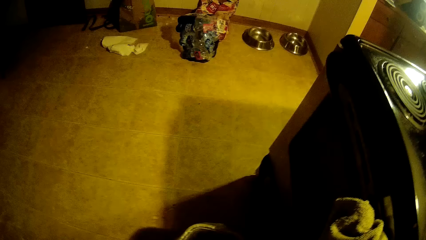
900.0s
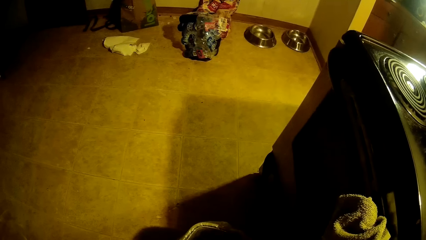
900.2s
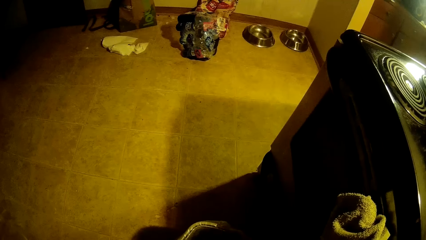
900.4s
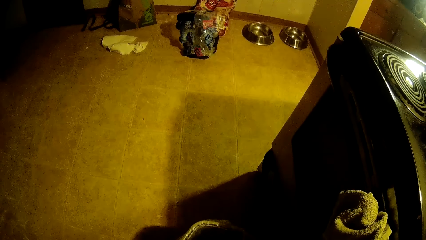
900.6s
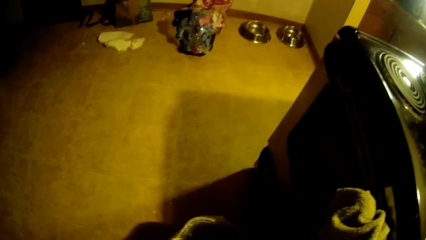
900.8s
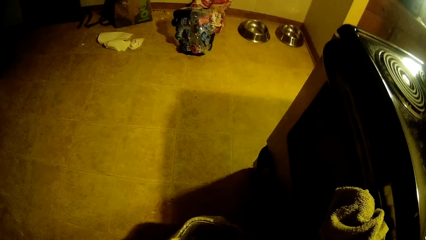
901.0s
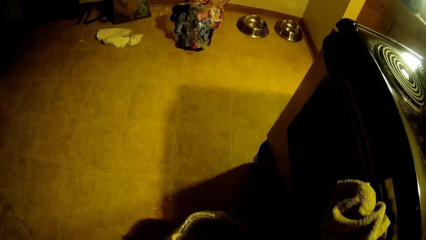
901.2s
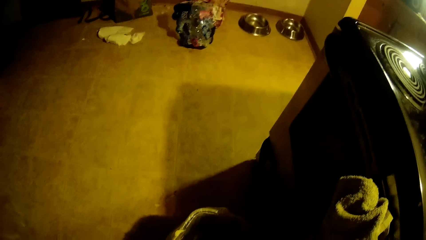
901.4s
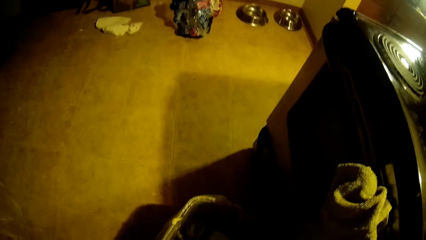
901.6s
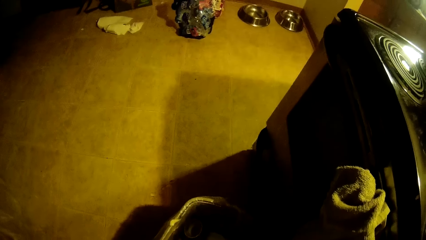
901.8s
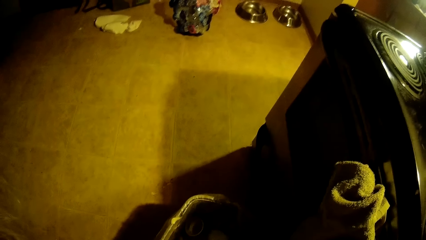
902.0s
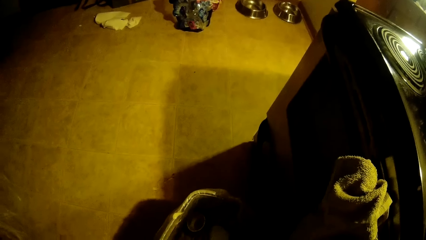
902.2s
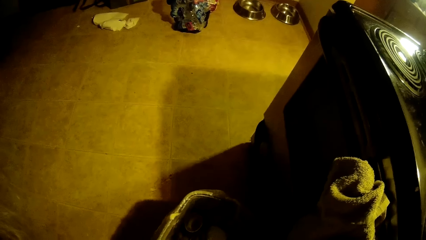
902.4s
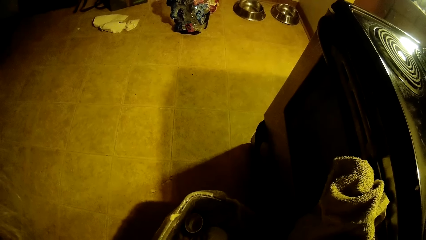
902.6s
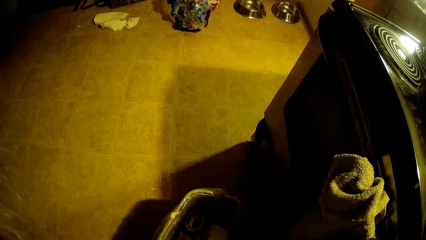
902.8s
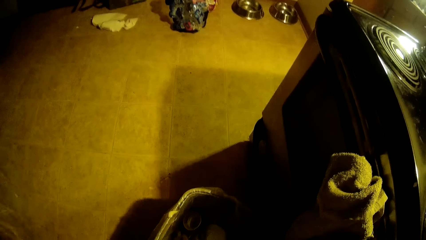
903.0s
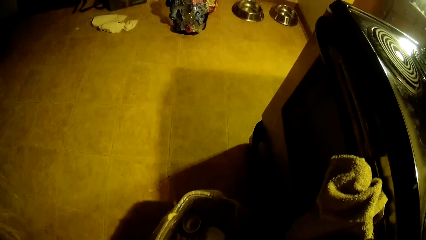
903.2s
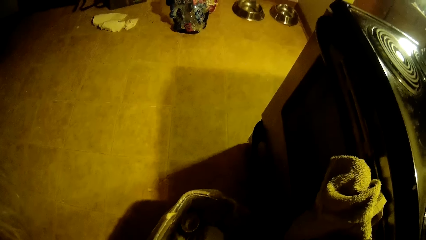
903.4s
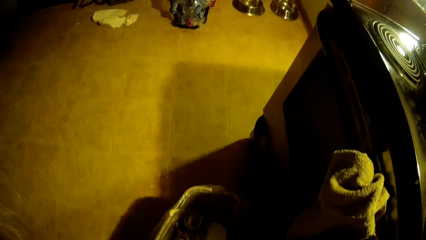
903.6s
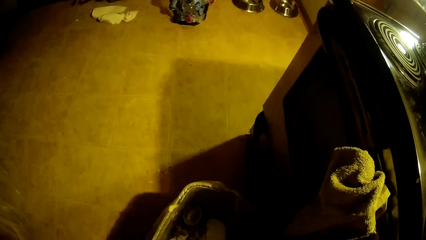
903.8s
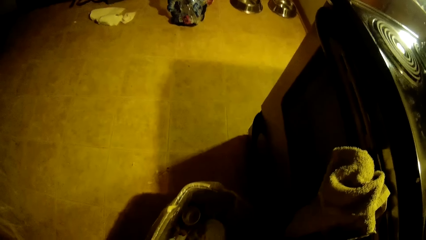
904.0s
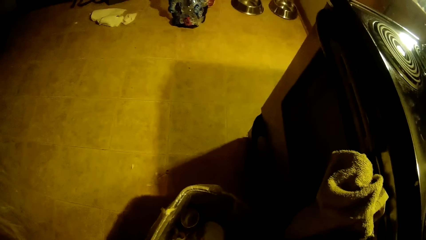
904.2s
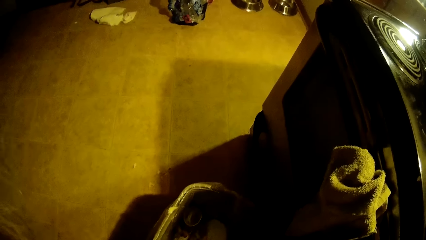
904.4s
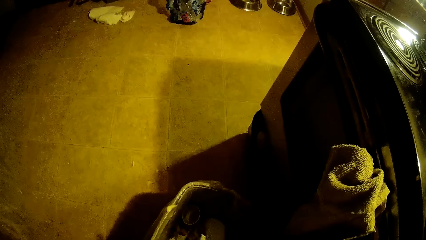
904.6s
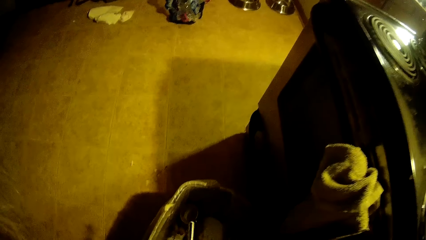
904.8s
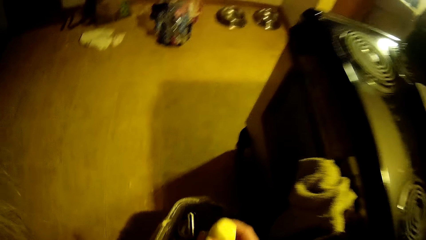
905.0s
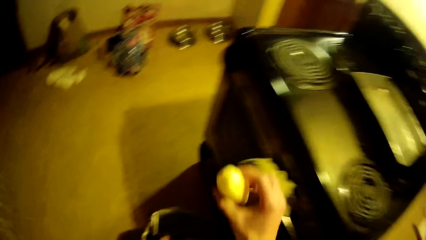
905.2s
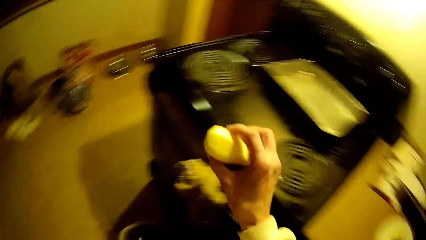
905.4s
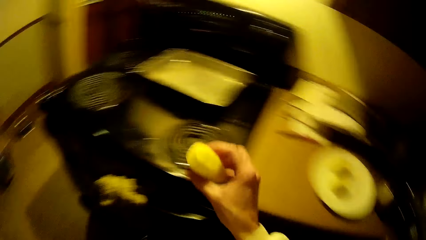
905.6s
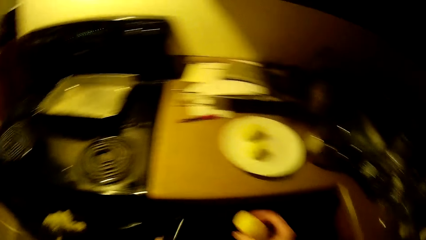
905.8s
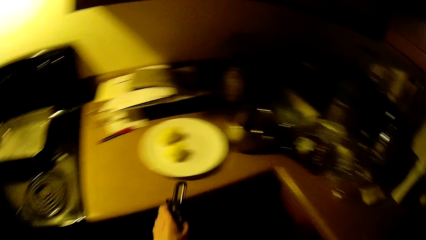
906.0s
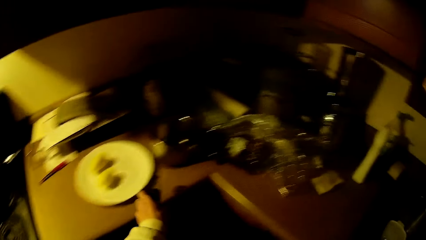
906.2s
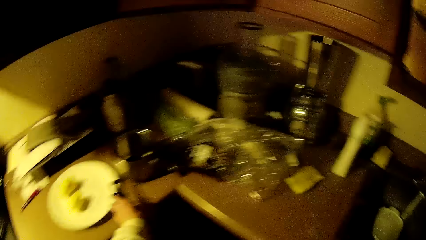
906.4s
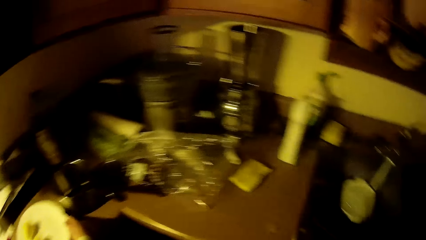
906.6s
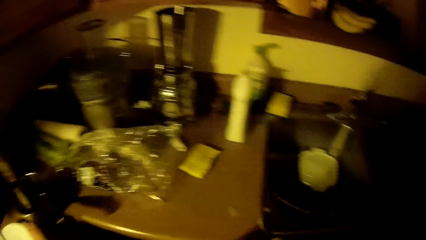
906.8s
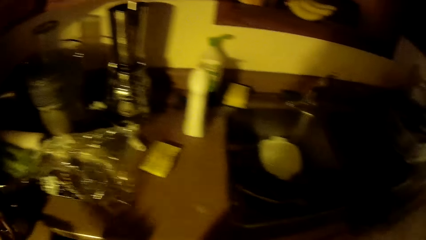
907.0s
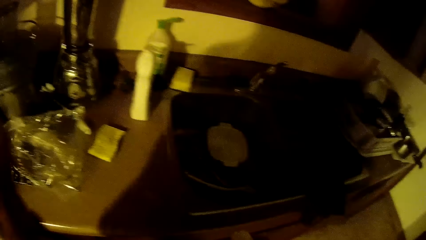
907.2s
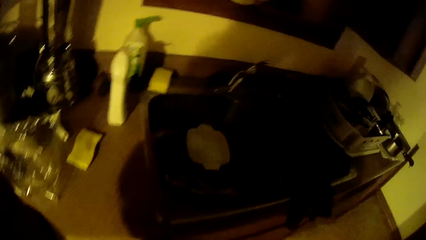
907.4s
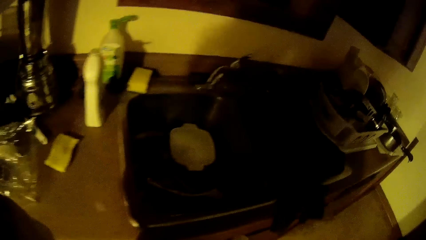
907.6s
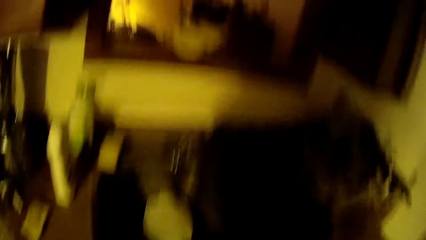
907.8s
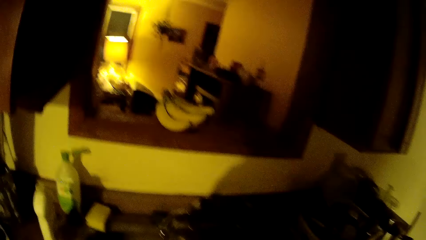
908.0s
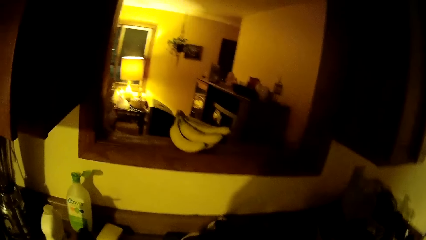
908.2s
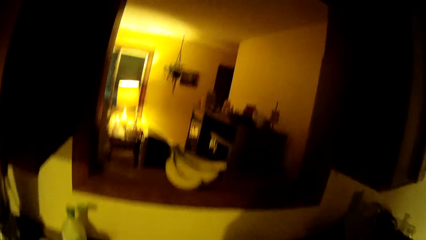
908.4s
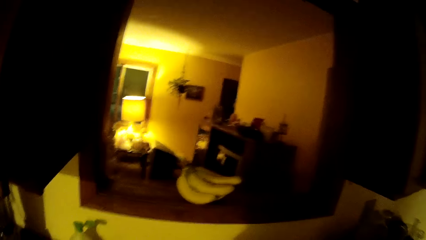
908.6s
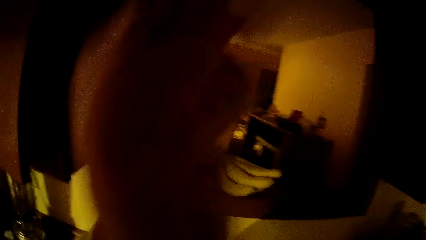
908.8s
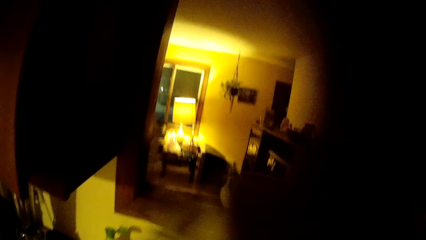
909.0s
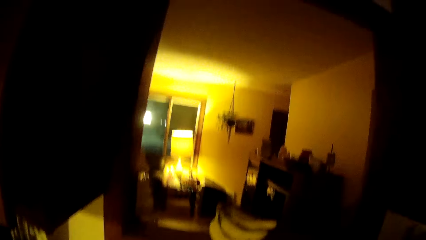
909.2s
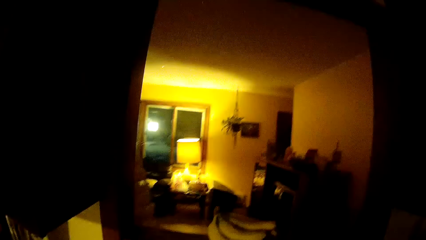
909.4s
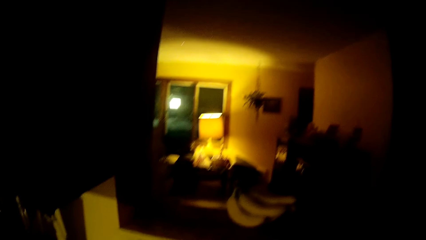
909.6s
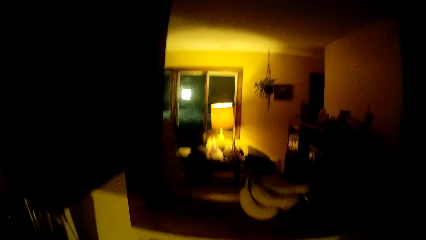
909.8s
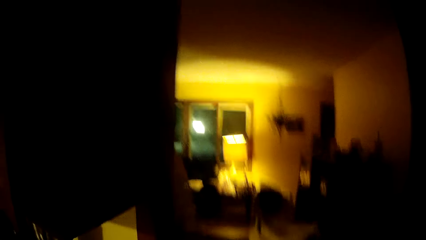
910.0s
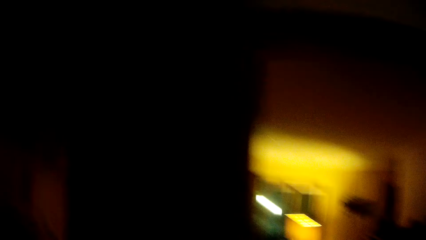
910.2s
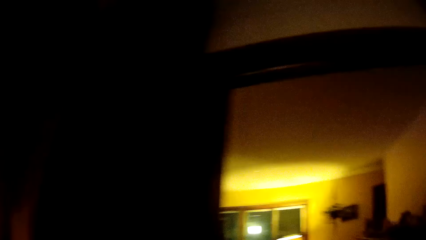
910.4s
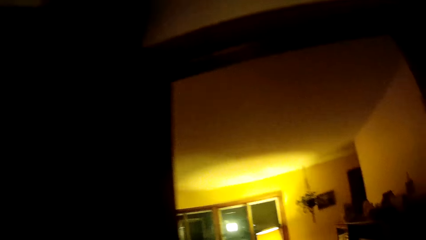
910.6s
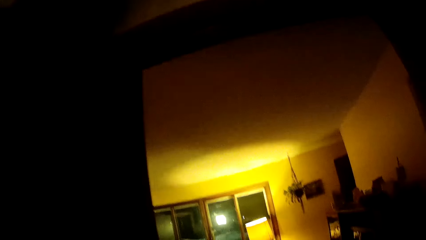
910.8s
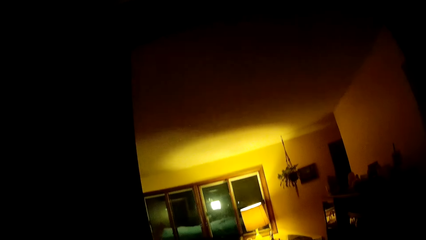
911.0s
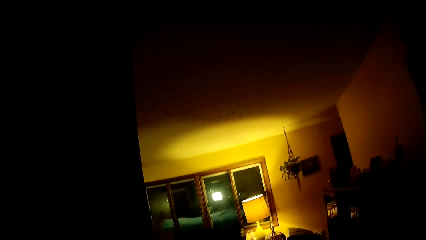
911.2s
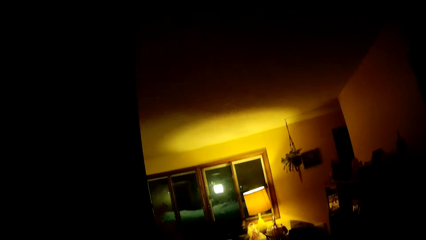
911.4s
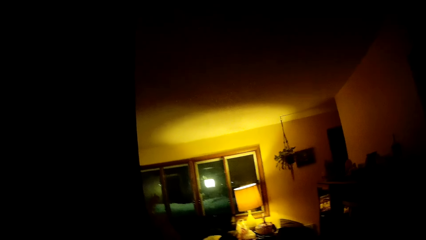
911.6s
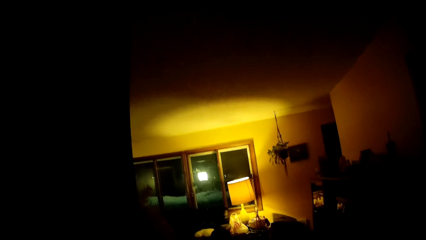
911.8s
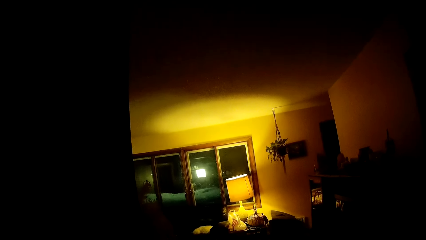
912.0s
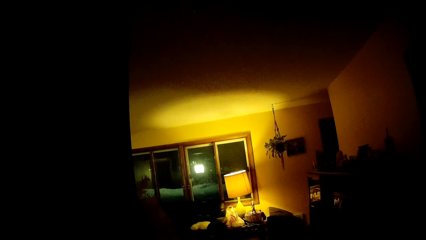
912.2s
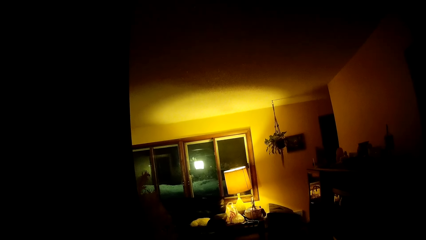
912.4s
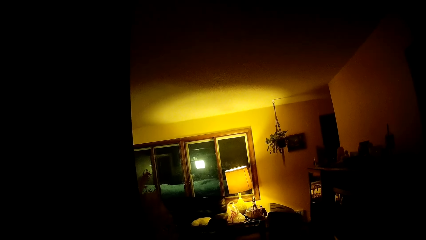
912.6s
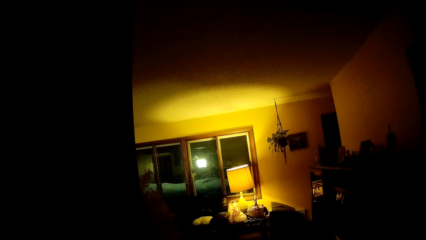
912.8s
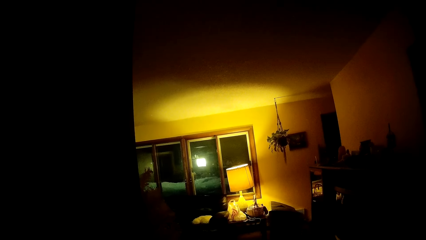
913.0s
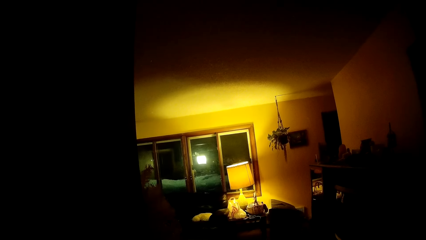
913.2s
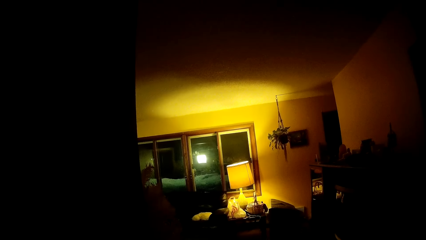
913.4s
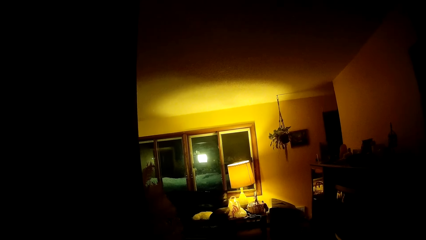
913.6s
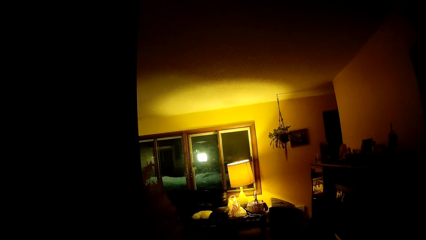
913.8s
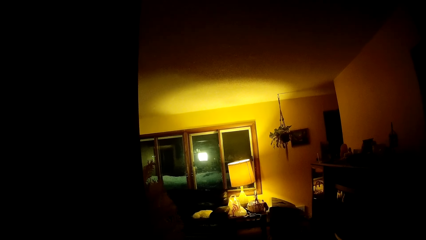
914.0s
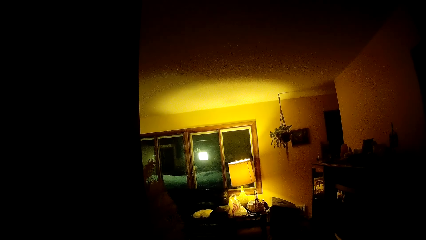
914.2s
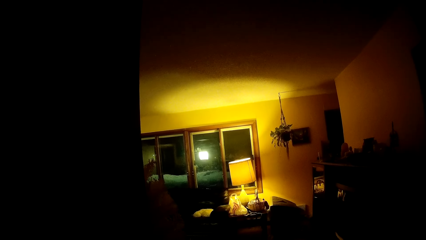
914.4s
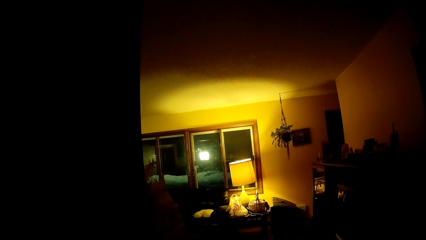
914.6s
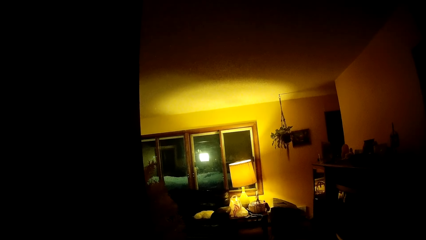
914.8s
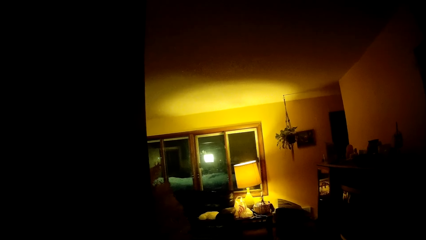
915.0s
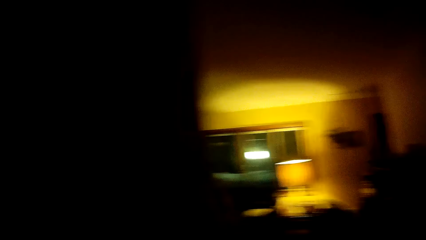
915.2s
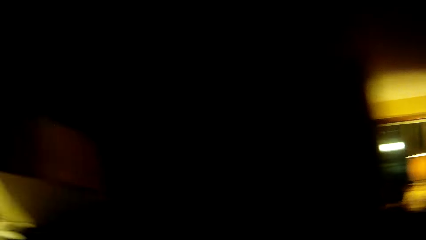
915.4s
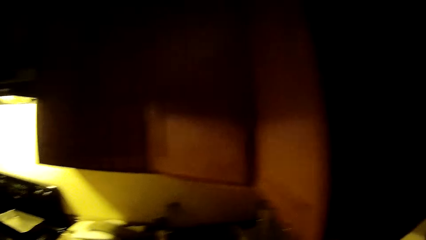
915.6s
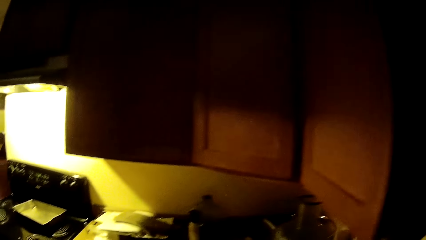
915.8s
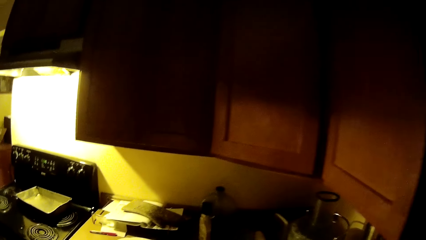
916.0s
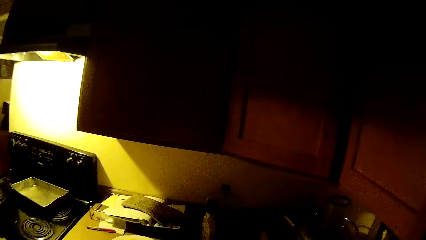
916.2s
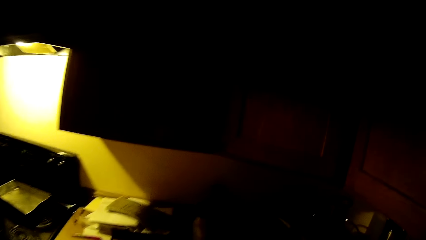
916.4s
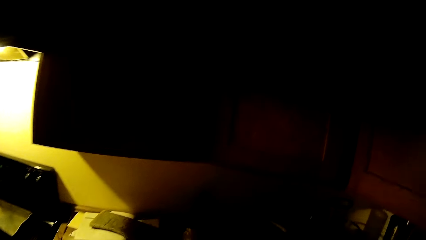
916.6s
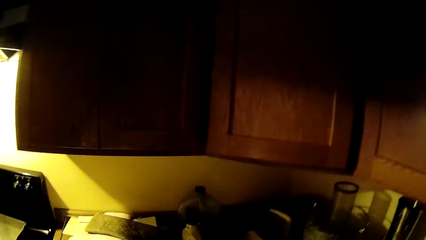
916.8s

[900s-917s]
The camera wearer lifts the peeled tomato. She places the eggshell opener on the table with her left hand. She looks around. She arranges things in the kitchen cupboard. She looks around.
